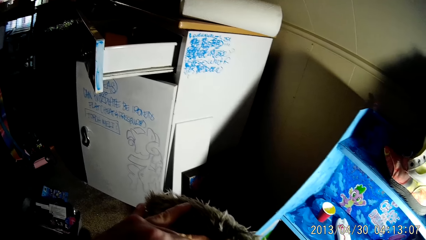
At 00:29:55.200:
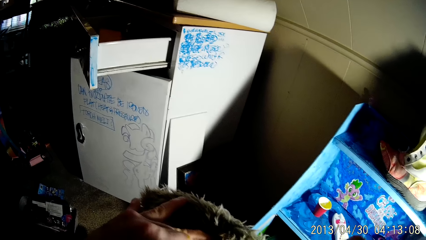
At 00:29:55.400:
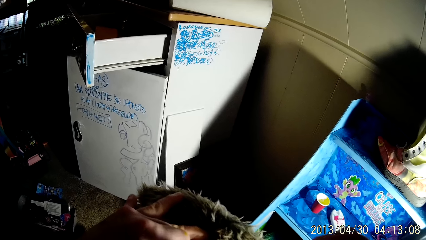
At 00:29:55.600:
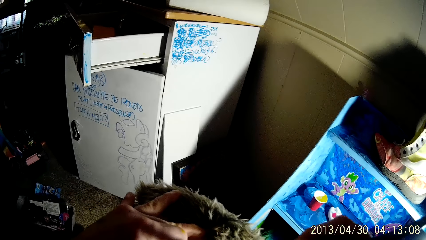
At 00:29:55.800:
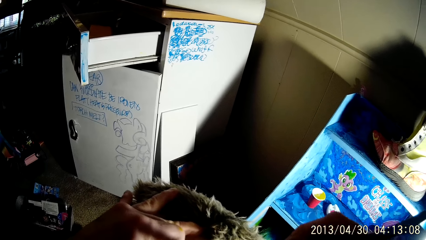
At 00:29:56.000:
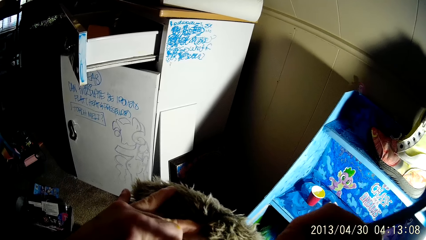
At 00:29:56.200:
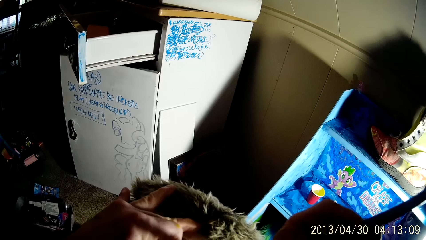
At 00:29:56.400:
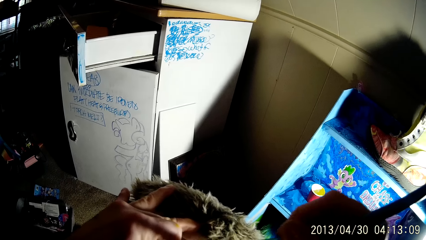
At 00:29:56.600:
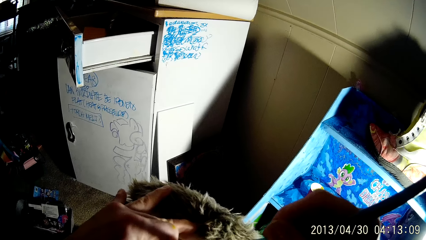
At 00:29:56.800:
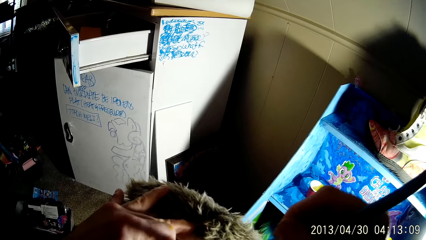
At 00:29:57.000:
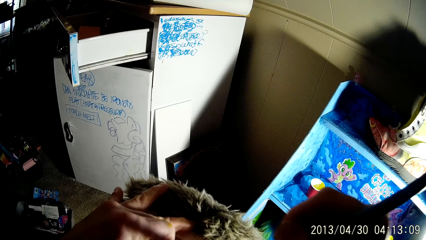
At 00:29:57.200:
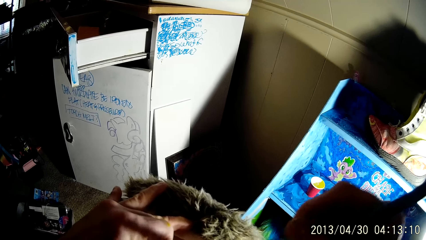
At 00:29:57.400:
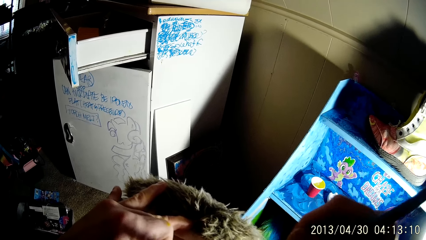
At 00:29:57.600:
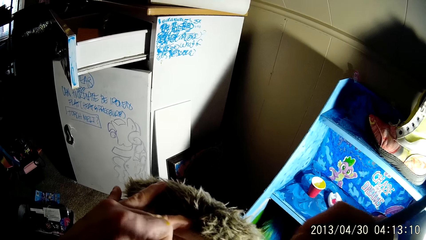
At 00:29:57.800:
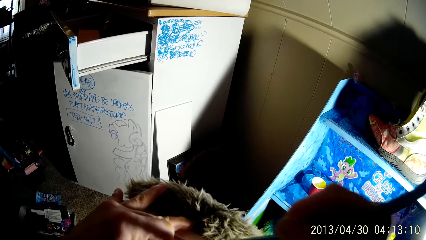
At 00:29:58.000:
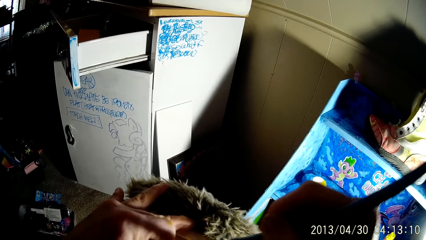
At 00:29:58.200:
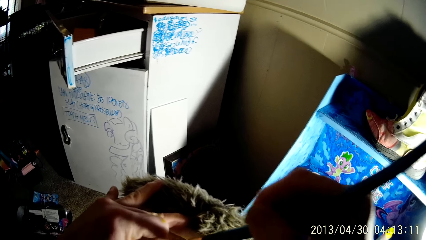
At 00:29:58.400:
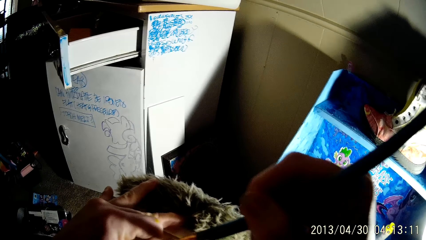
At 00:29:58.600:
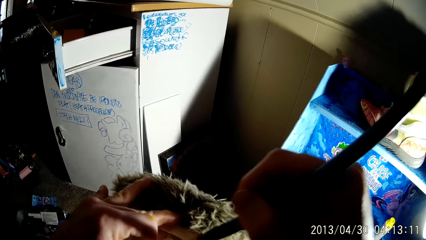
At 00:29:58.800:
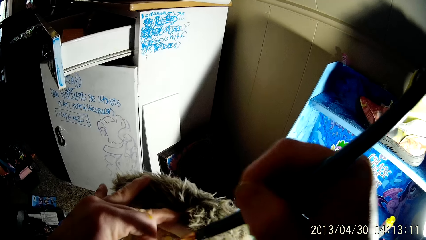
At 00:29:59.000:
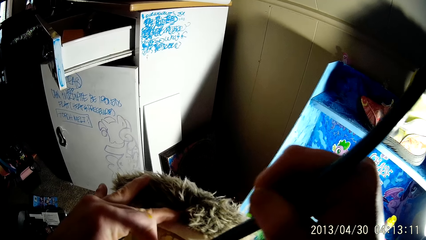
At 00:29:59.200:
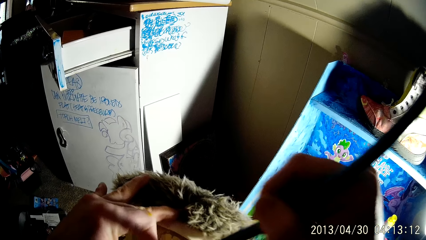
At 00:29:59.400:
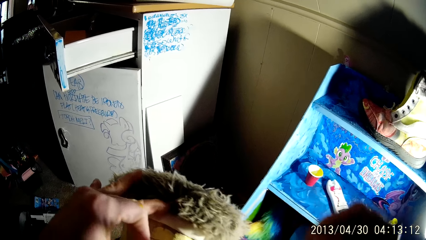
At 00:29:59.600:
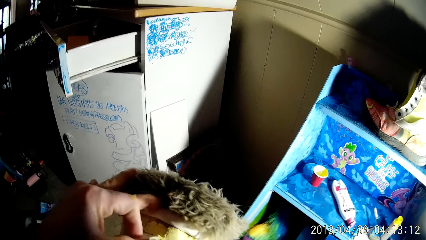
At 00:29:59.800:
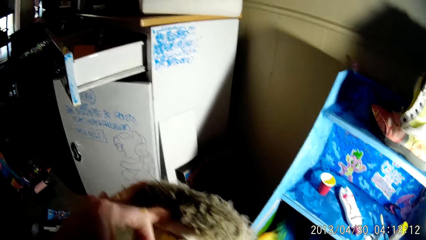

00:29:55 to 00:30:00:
The camera wearer paints the boot with the brush with his right hand.
